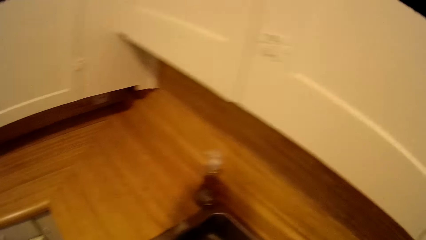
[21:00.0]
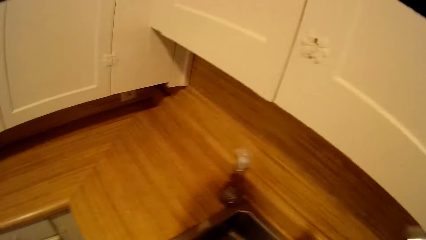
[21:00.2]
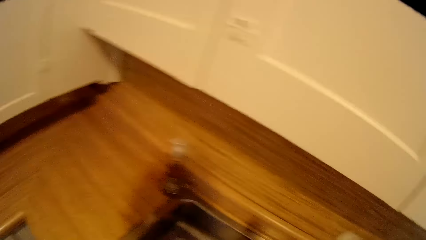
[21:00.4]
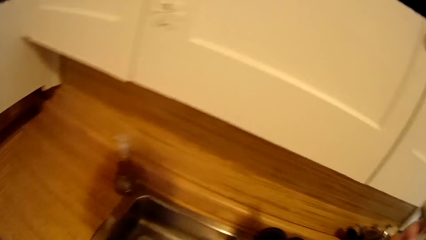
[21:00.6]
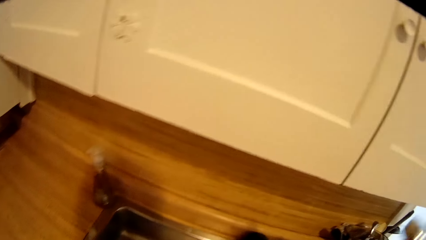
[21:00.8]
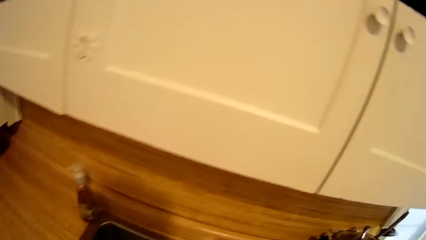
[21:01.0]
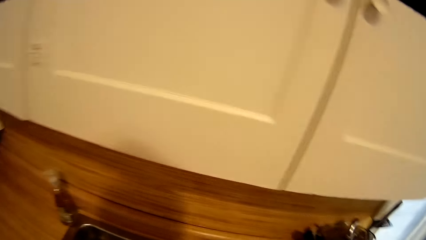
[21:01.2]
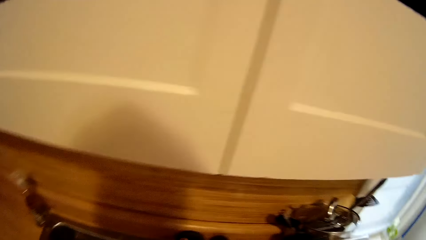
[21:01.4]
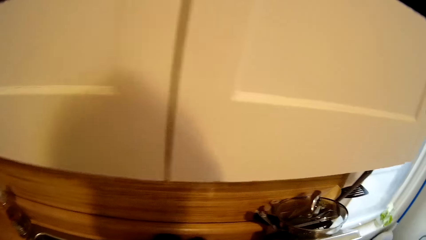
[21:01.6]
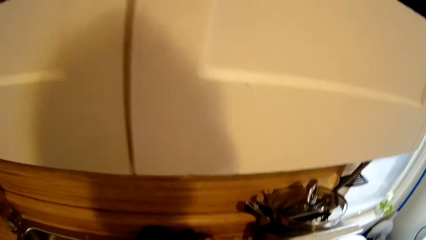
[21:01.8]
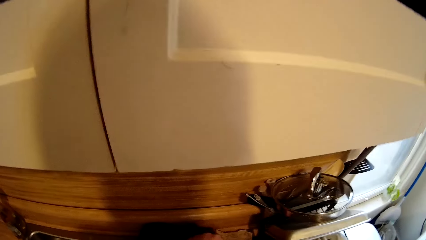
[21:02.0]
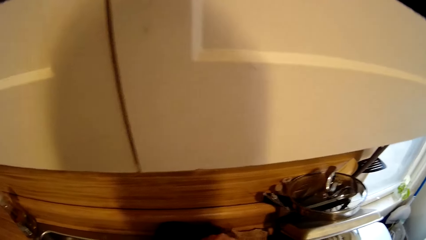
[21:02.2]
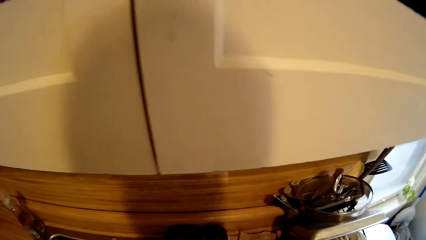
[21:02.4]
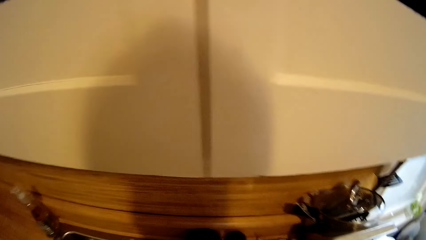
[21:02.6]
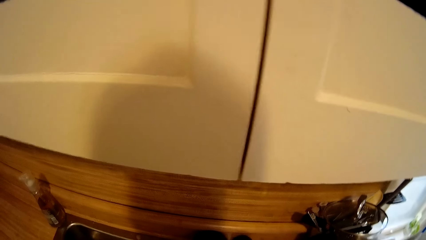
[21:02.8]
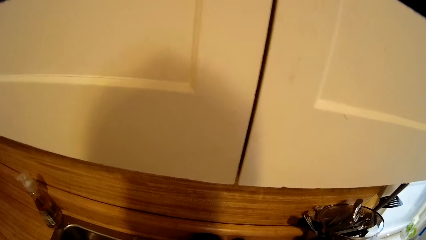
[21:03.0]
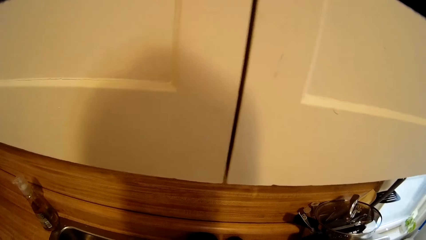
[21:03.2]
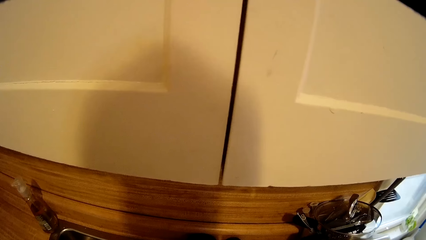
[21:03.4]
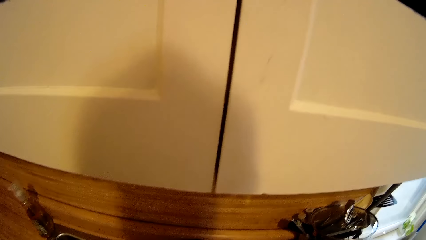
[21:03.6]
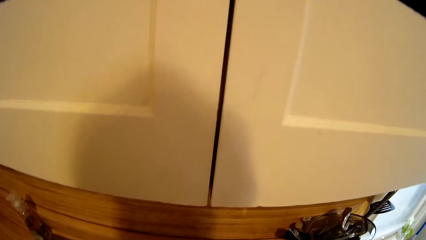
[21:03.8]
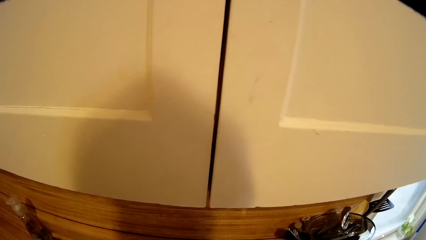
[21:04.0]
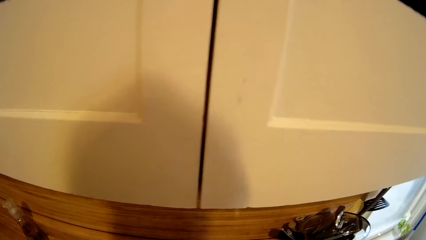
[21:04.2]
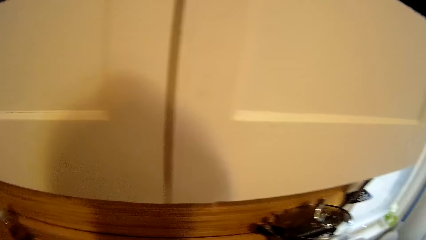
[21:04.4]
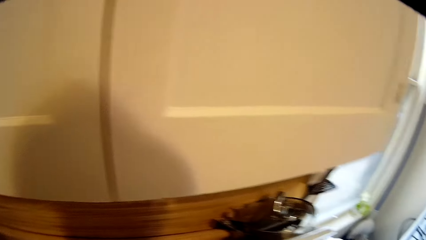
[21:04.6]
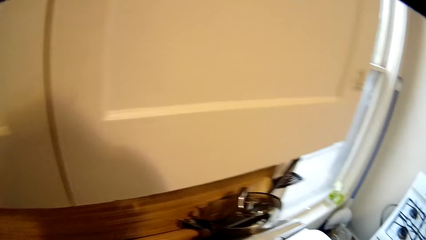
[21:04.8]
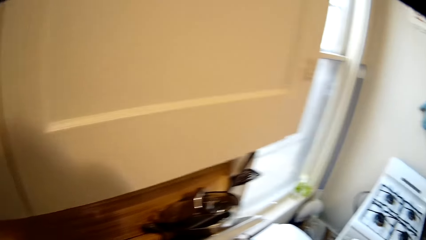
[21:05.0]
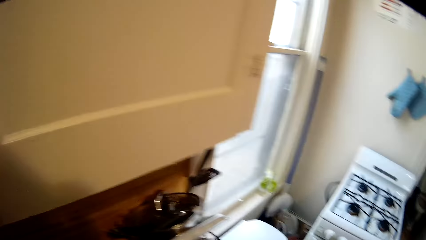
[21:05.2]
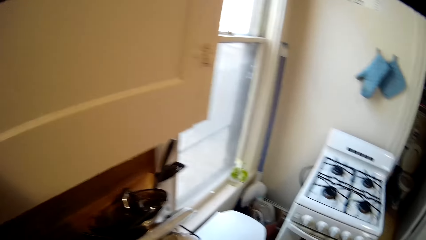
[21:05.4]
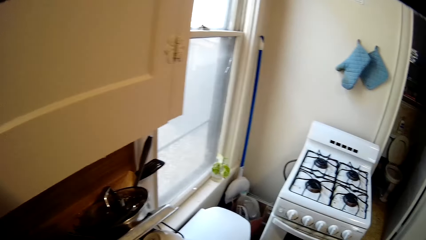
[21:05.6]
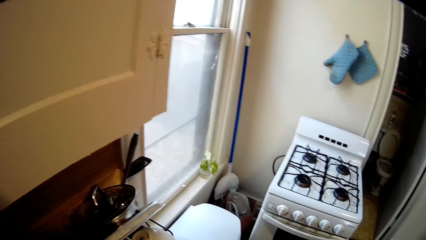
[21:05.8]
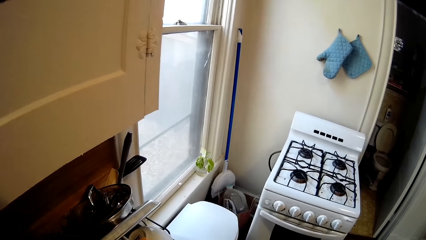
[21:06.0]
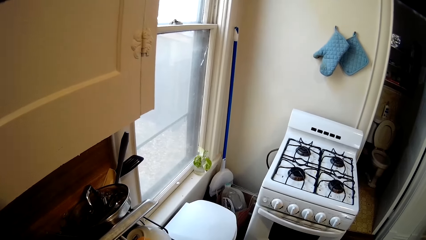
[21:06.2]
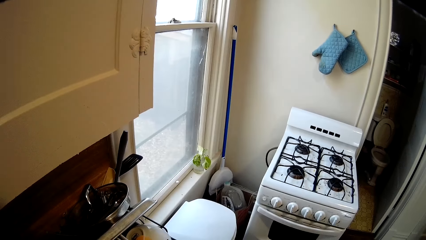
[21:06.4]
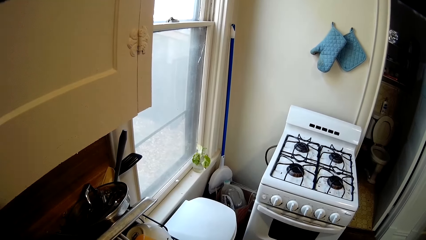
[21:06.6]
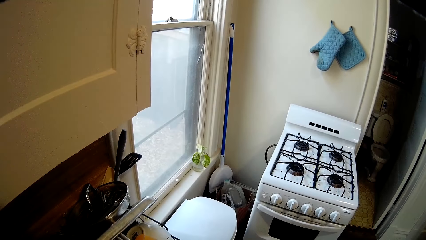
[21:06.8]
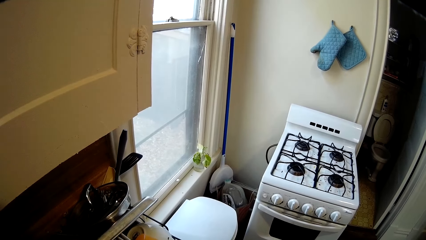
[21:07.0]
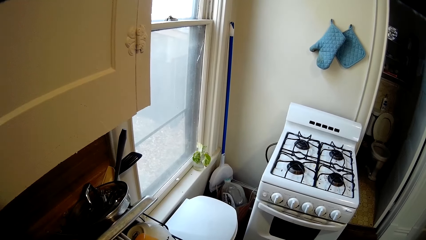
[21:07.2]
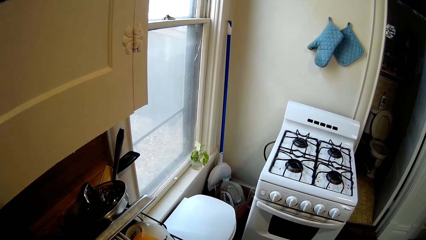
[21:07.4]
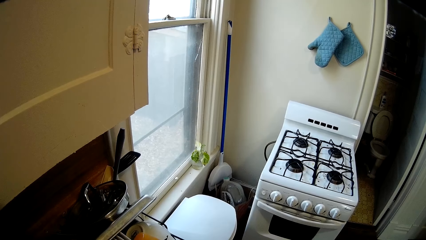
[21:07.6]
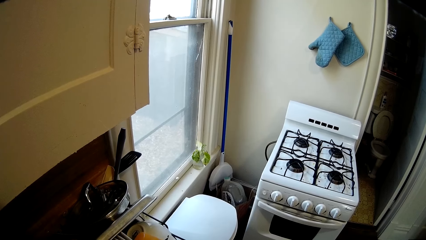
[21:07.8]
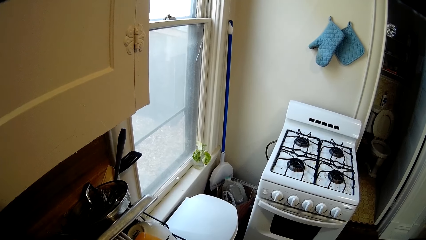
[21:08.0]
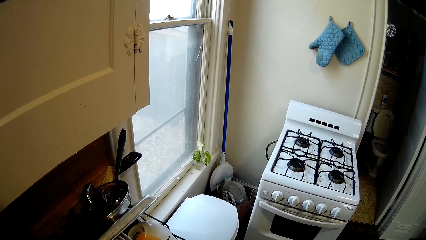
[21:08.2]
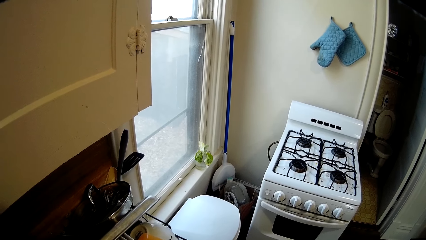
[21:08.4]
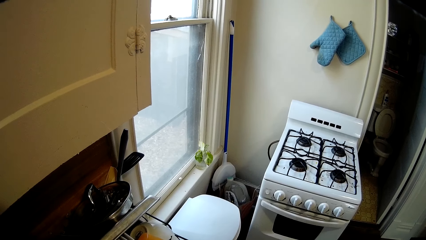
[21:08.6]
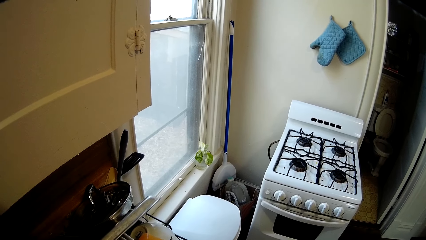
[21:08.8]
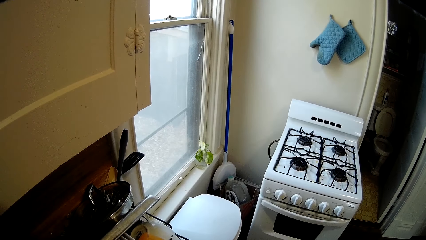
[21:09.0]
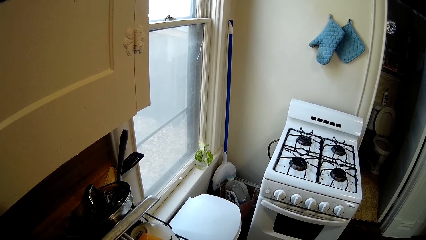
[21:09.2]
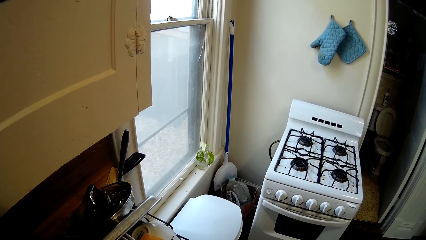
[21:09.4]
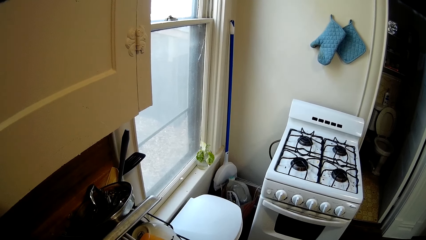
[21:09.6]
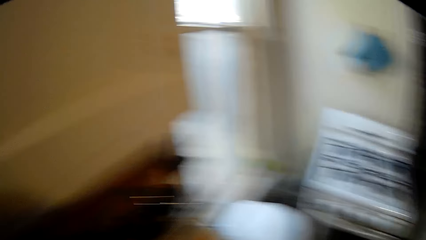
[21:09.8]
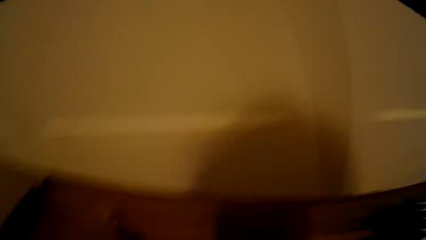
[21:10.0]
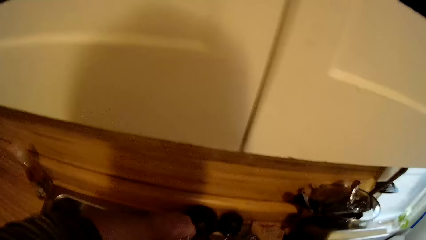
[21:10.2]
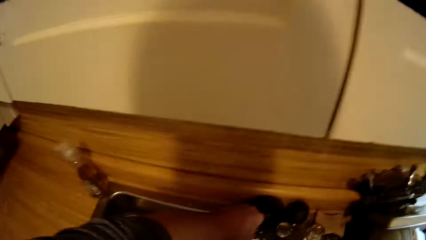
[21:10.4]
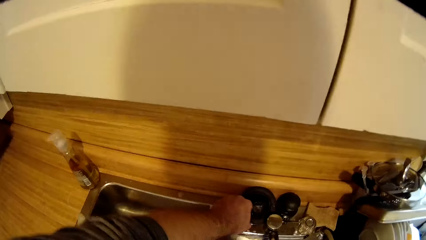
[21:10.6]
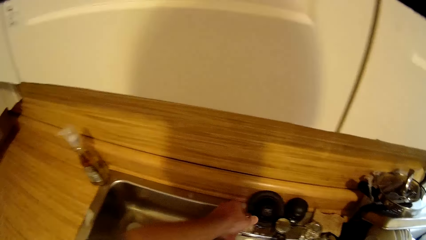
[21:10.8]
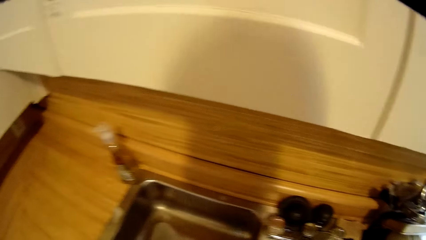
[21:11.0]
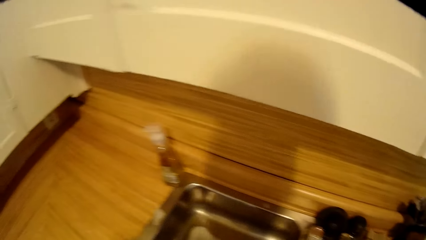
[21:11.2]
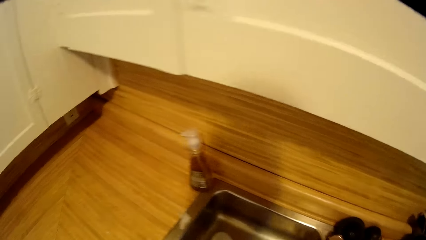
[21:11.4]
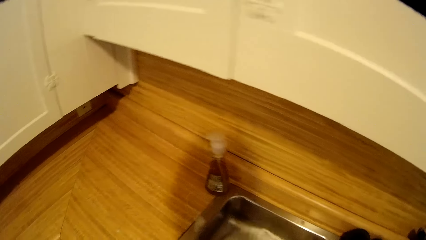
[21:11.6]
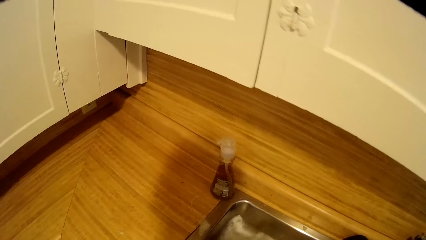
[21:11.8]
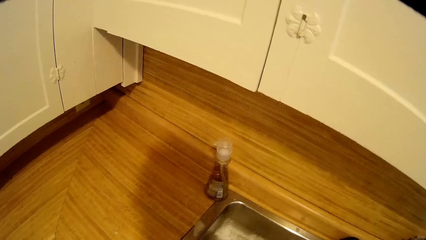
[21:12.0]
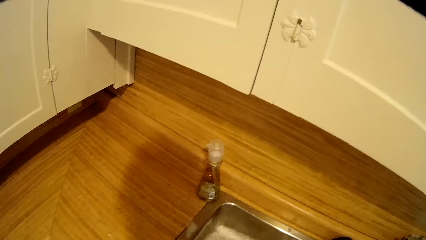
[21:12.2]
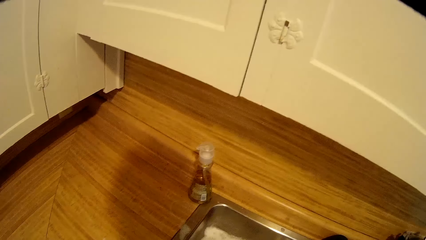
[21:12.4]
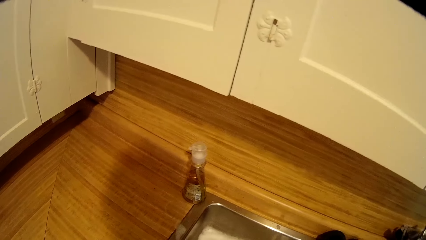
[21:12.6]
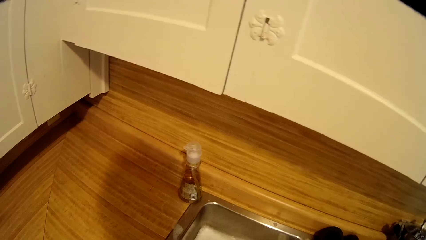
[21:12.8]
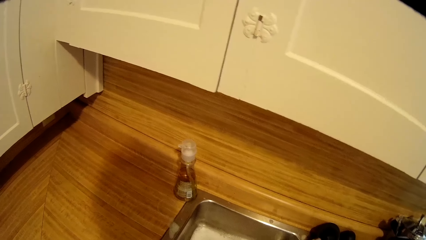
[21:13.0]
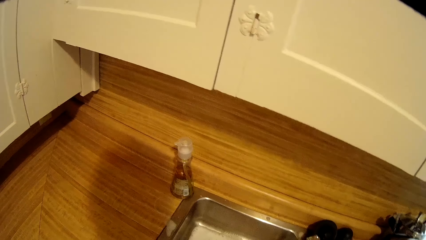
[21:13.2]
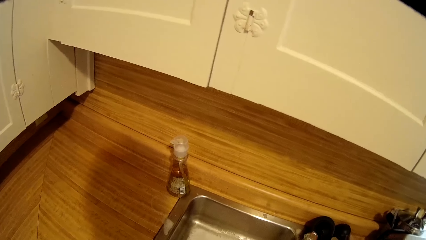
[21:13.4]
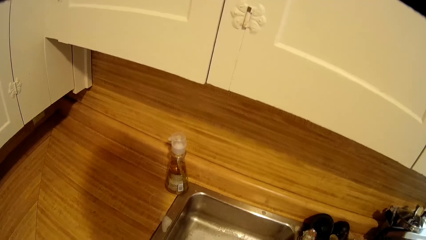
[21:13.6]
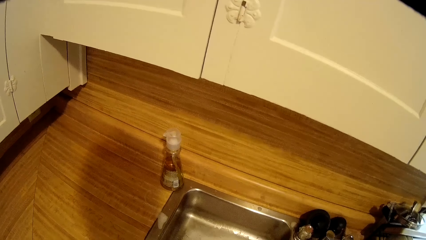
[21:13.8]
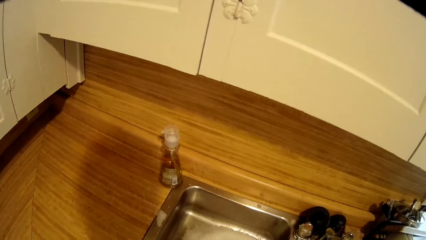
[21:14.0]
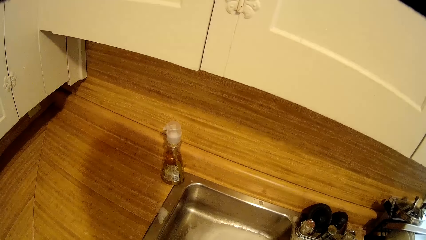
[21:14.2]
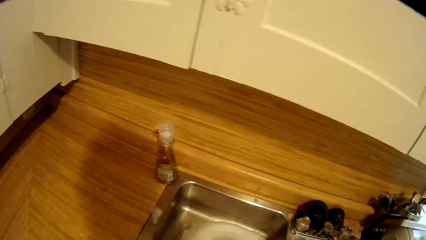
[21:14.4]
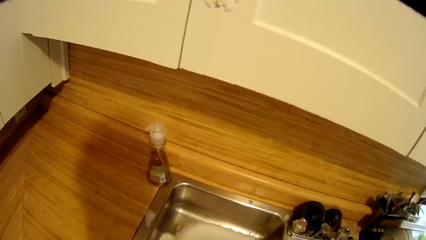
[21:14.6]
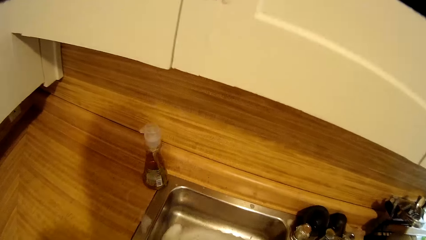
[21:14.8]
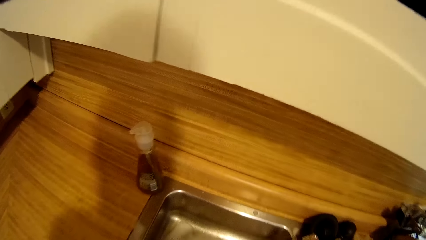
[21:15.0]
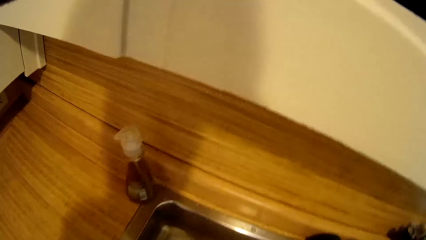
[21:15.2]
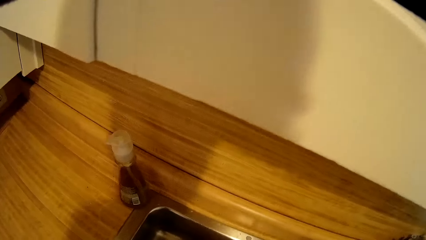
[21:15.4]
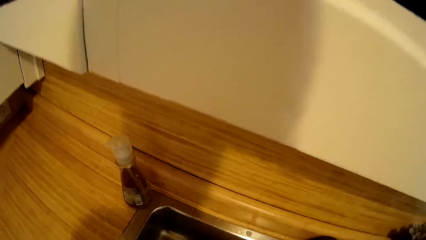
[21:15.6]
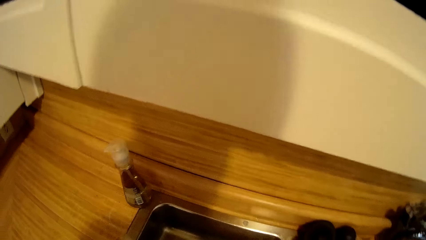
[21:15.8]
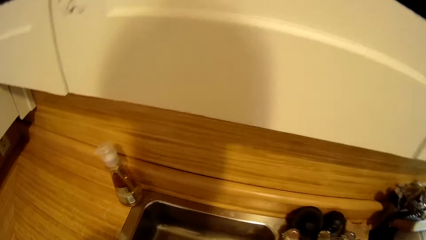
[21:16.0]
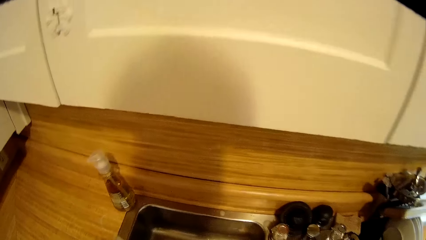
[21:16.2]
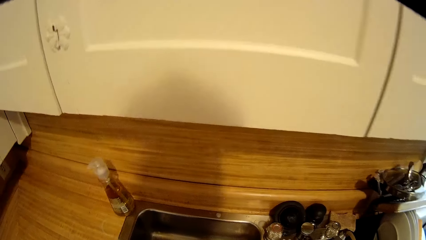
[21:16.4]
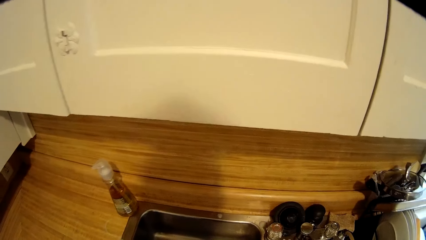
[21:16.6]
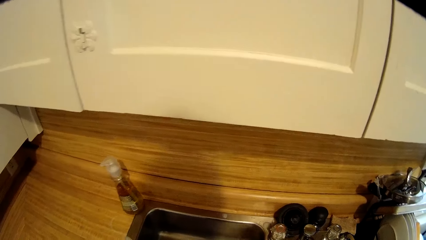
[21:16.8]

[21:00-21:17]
The camera wearer shakes something. They look around. They turn off the faucet. They open the faucet. They look around.
